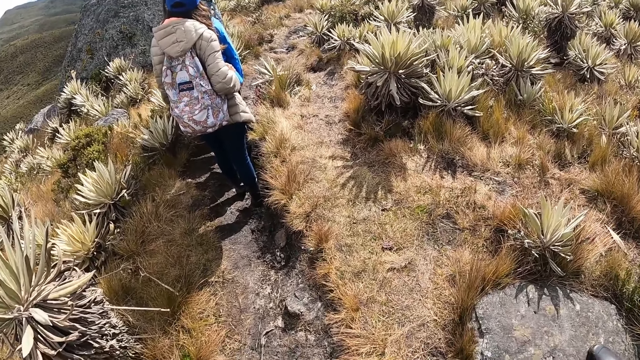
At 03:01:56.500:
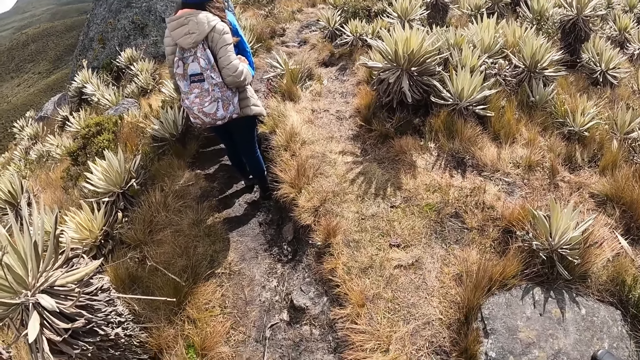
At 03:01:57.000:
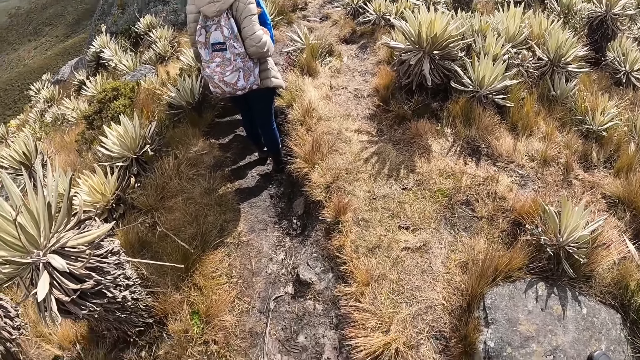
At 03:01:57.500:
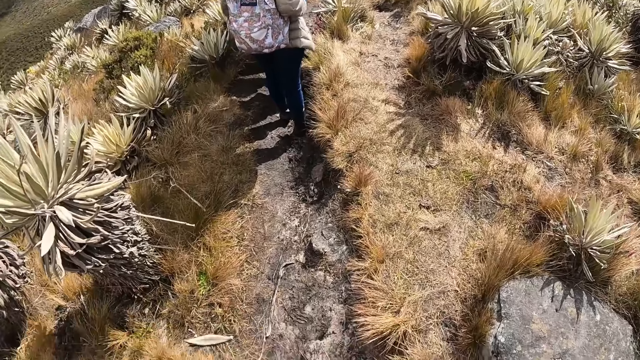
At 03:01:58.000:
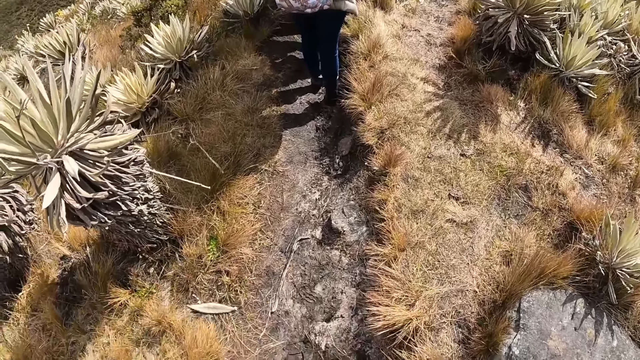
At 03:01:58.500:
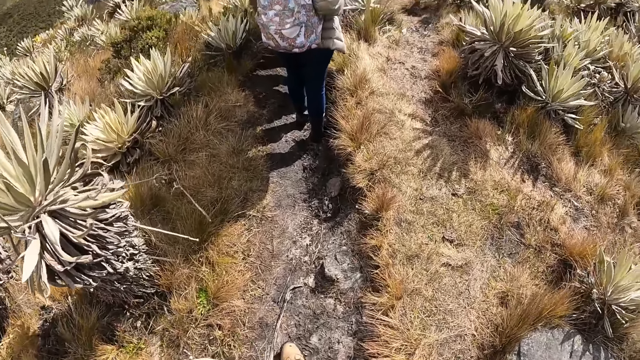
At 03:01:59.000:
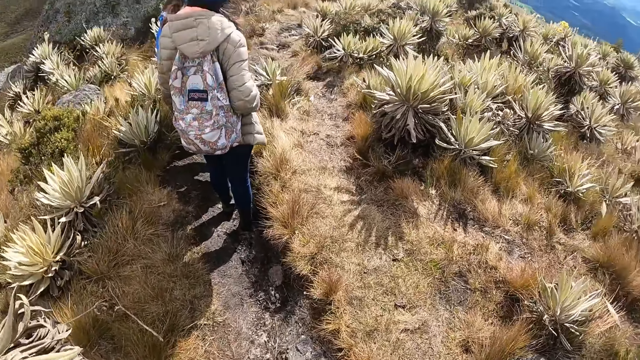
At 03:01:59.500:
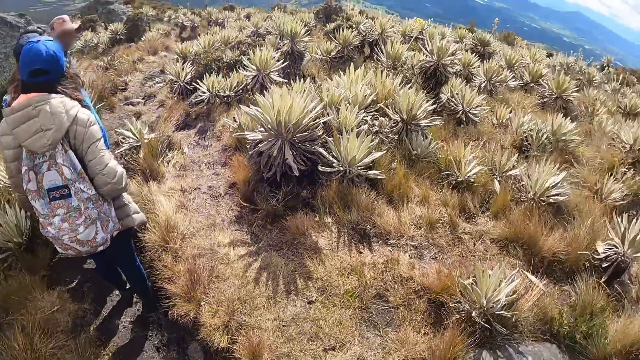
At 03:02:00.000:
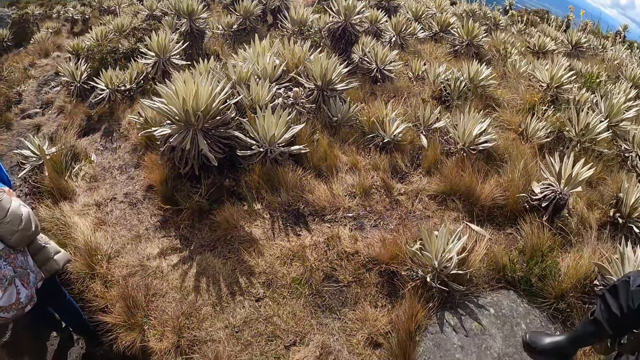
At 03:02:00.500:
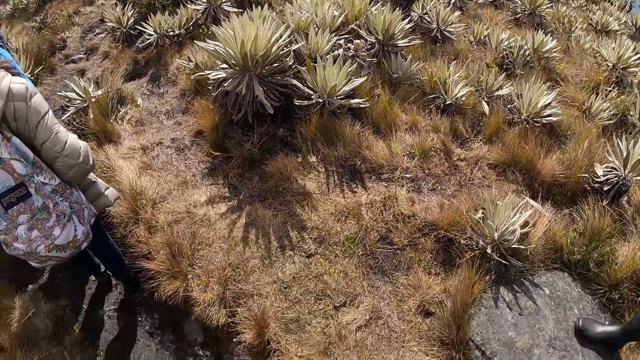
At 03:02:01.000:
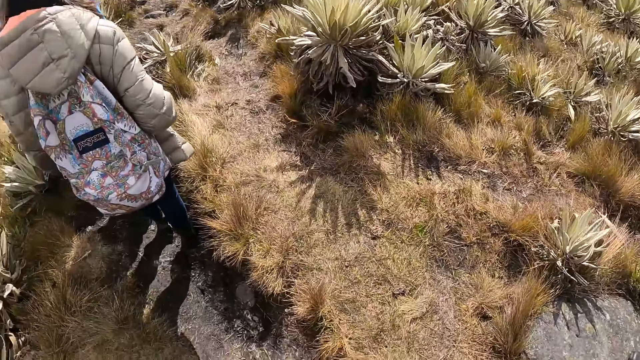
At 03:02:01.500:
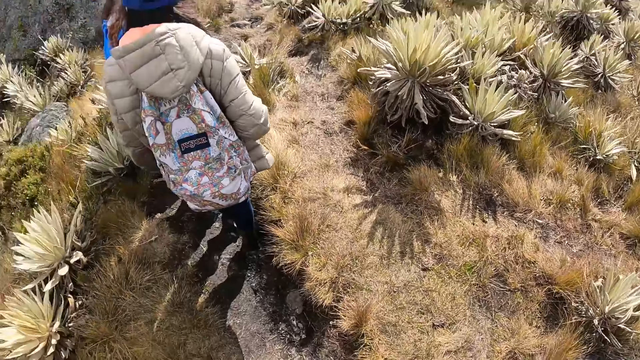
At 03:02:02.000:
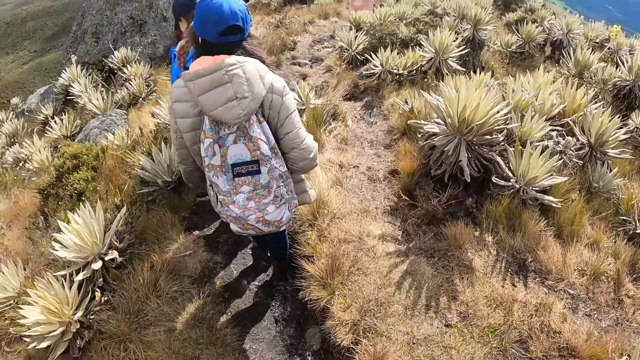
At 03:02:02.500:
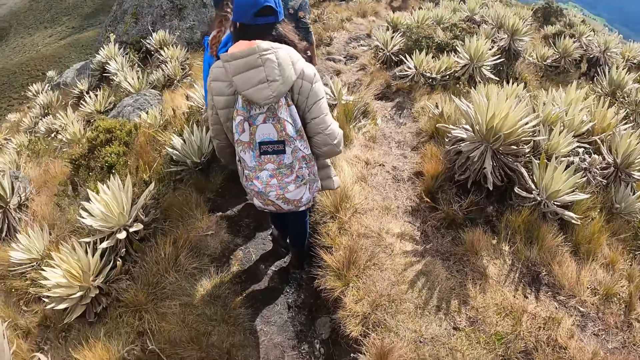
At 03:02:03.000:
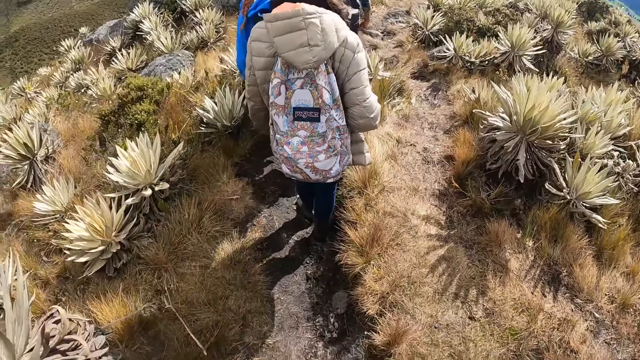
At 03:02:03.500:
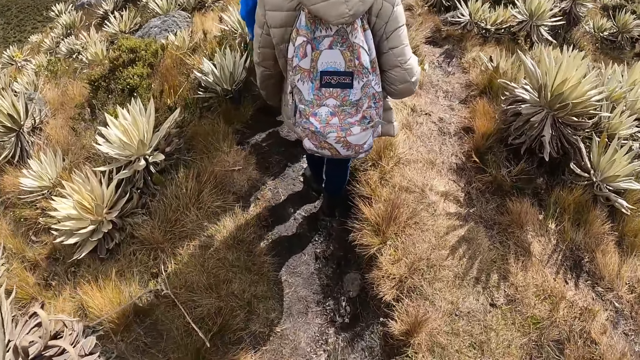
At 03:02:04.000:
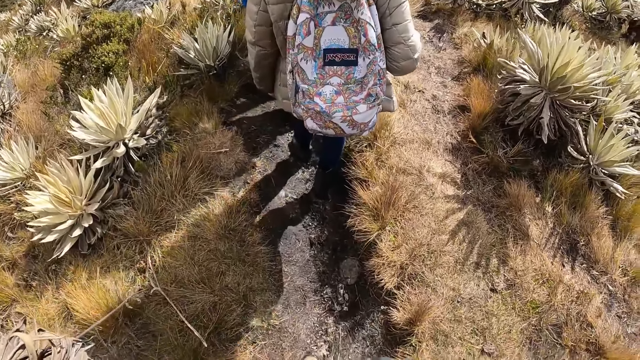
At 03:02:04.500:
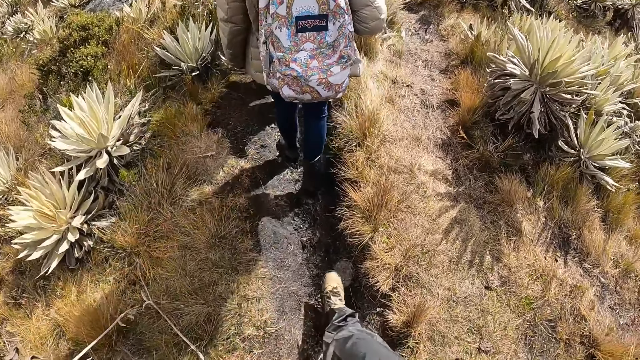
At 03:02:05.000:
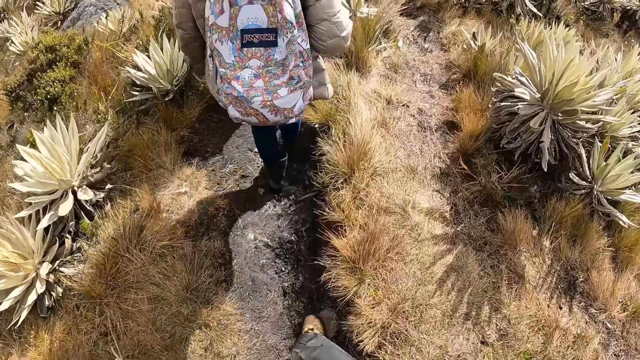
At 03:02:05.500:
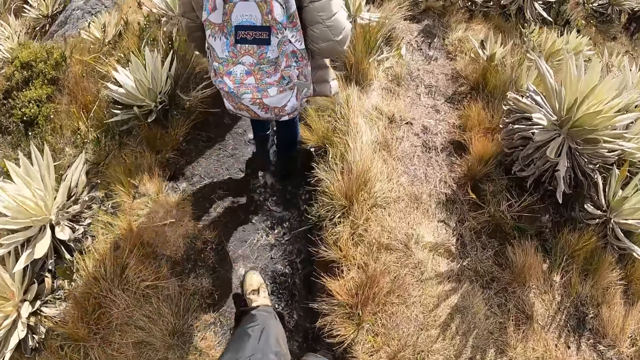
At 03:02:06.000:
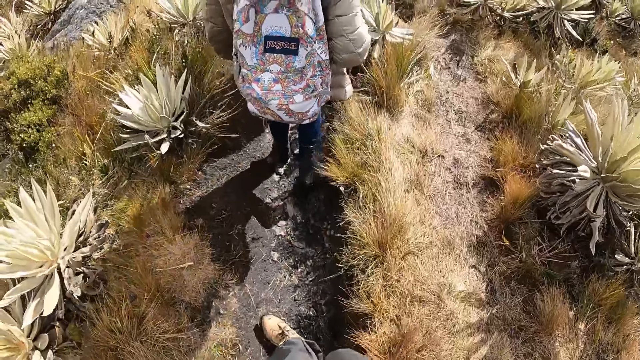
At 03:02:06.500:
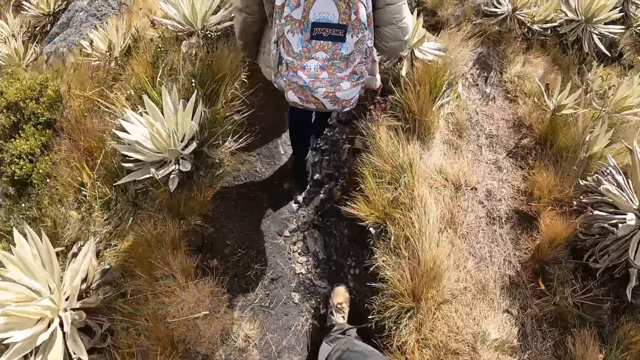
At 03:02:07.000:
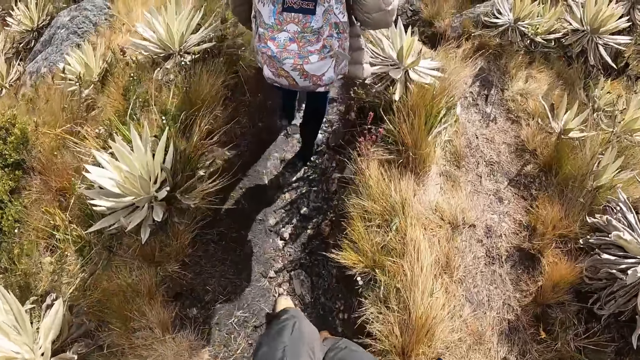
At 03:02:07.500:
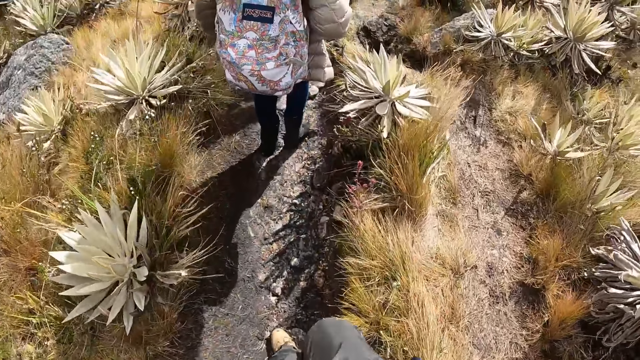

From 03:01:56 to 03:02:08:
The camera wearer moves around. They look around. A man stands close to the camera wearer. The camera wearer hikes on a hill. A woman hikes on a hill.

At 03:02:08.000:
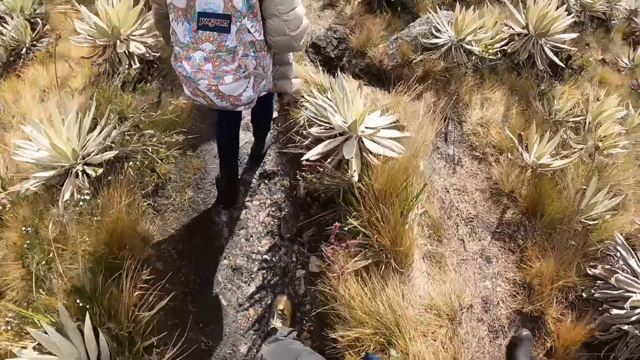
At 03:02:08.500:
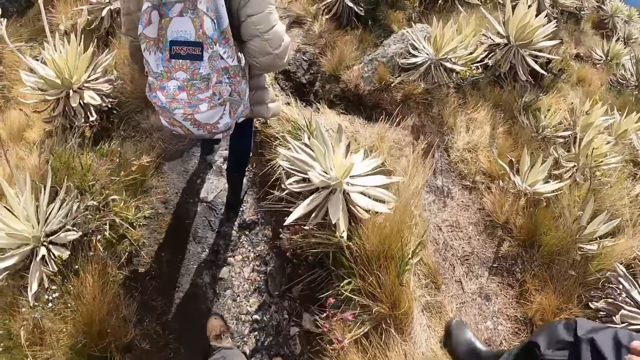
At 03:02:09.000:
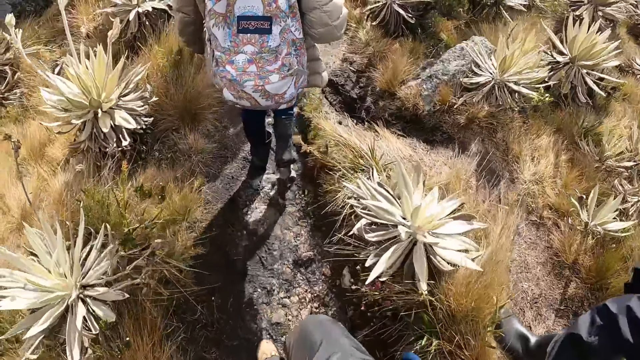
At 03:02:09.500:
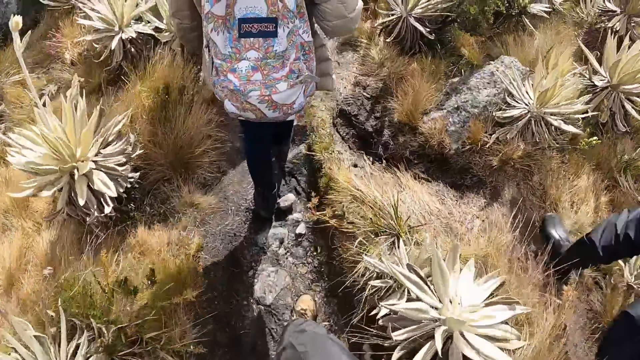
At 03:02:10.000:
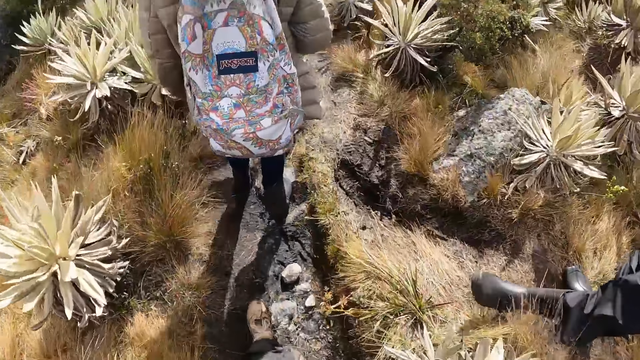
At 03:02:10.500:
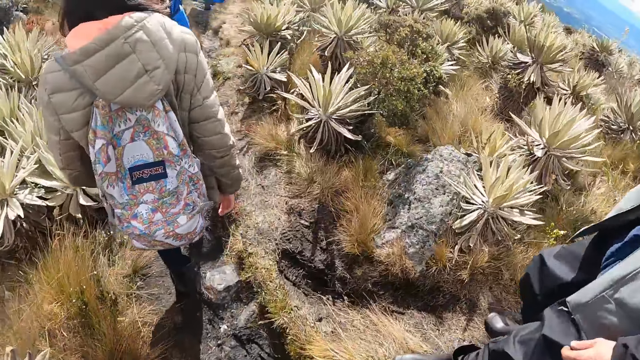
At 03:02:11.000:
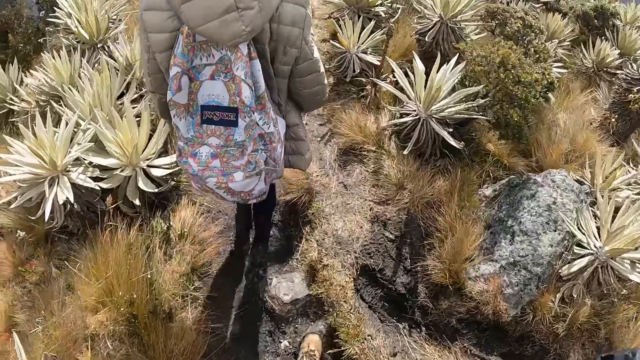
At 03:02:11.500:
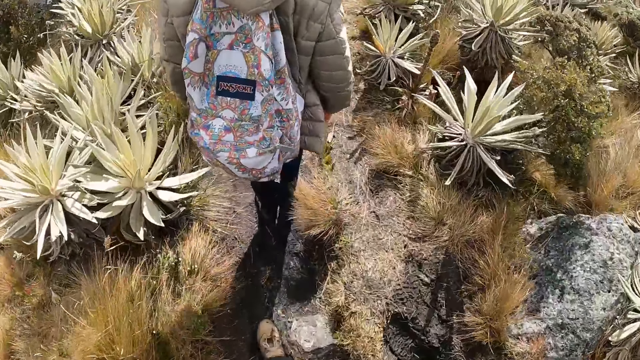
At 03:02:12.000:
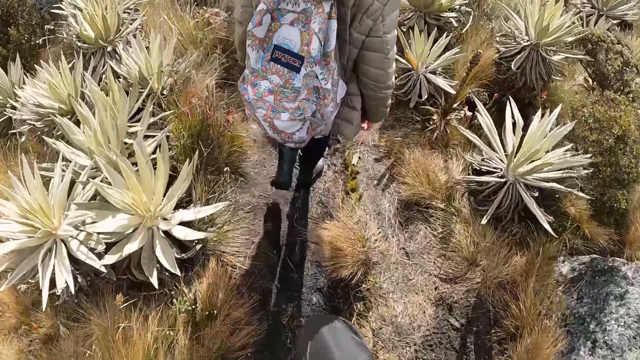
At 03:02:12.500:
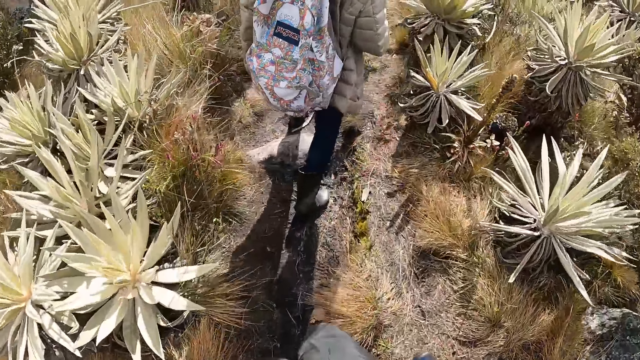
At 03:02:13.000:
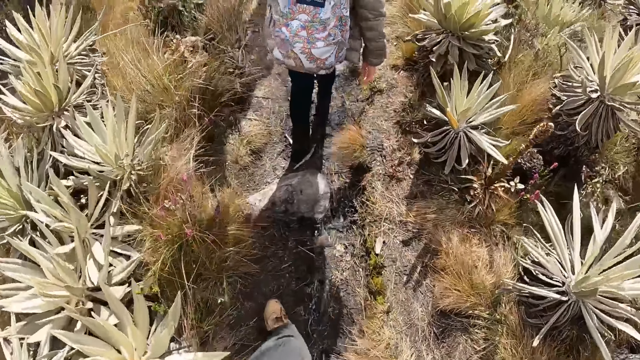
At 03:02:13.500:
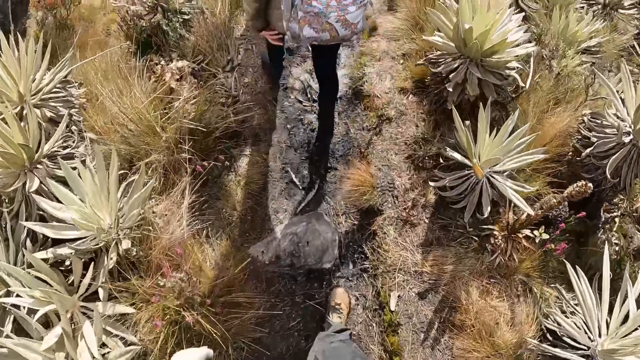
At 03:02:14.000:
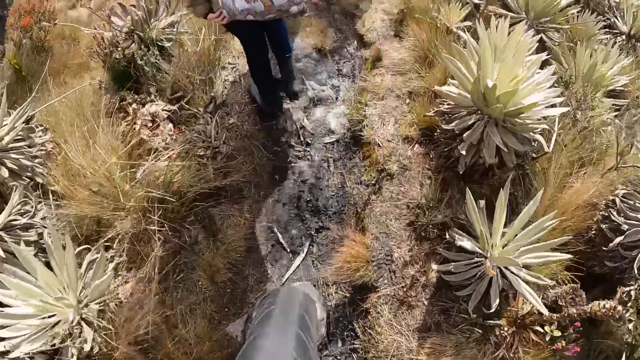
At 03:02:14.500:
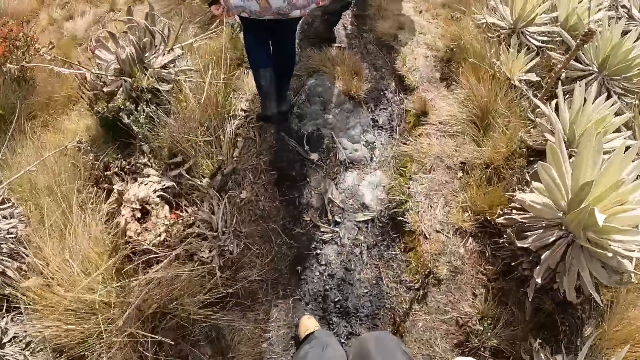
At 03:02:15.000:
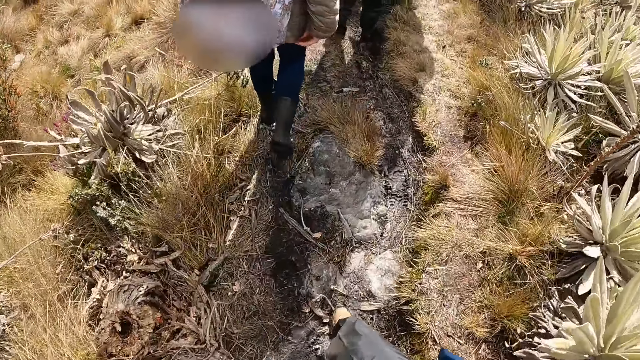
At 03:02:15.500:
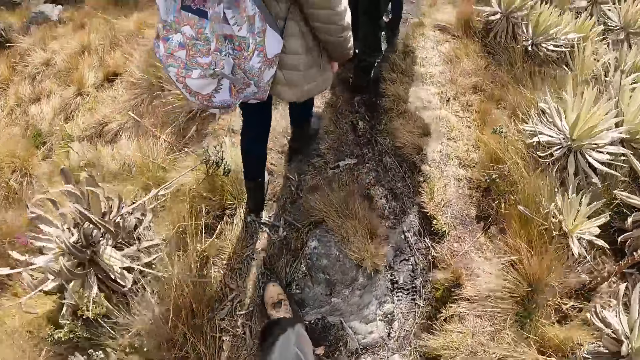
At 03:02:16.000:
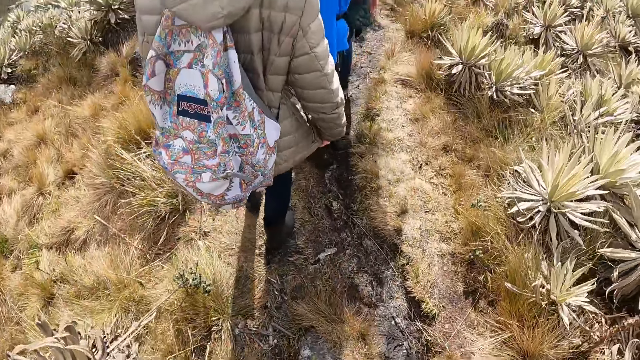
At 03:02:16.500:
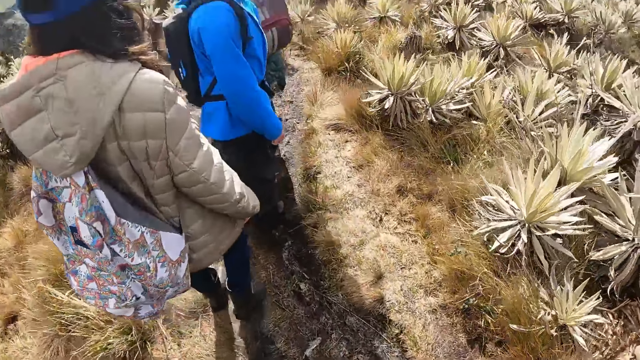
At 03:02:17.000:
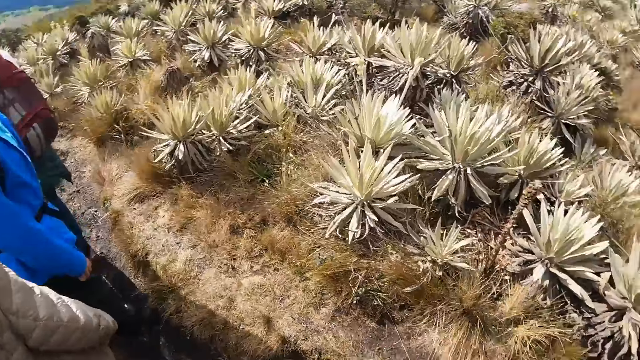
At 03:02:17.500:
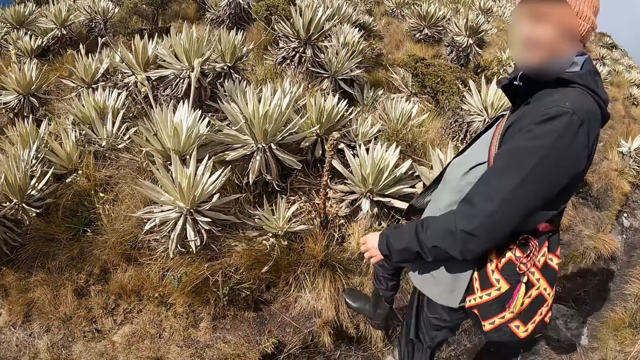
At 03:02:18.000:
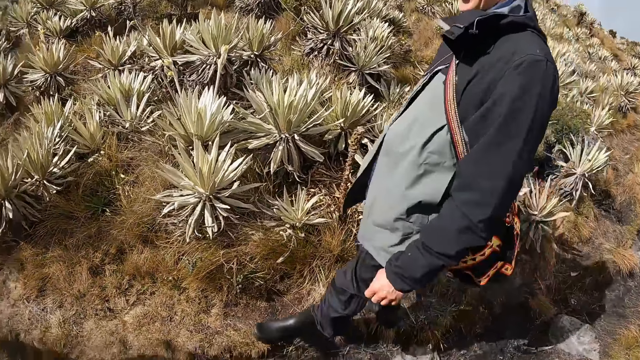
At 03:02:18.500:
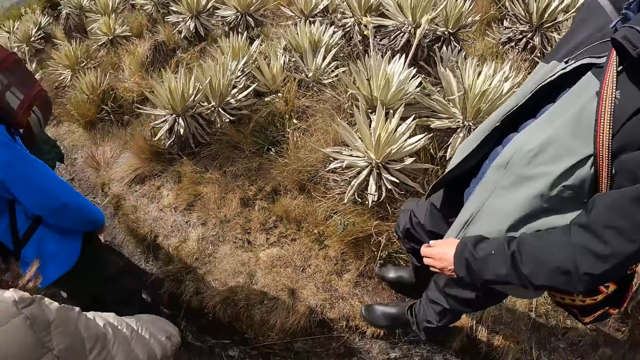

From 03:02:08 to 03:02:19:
A man hikes on a hill. The camera wearer looks around. The man hikes on a hill. Another man converses with the camera wearer, a woman, another woman and a third woman.
